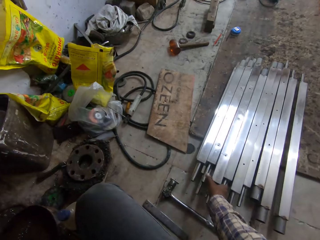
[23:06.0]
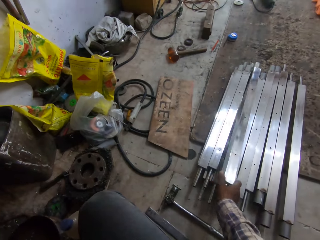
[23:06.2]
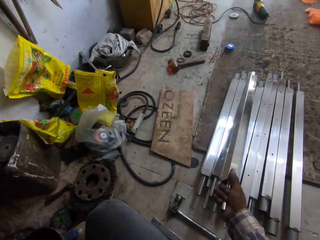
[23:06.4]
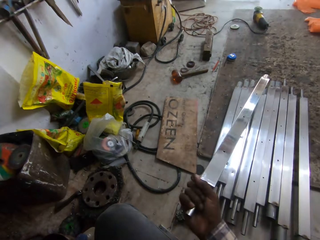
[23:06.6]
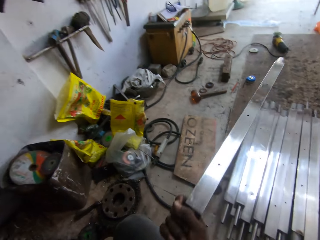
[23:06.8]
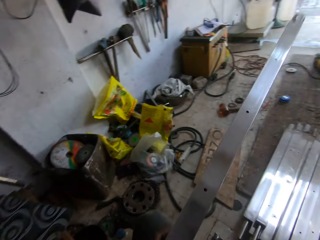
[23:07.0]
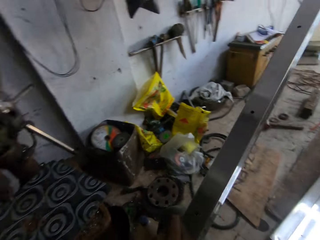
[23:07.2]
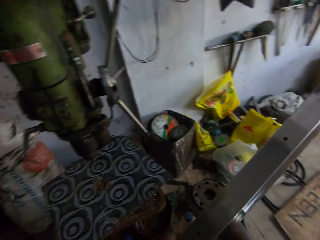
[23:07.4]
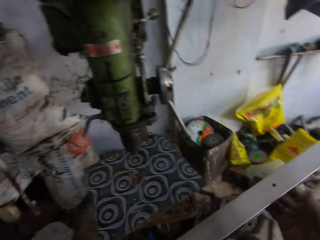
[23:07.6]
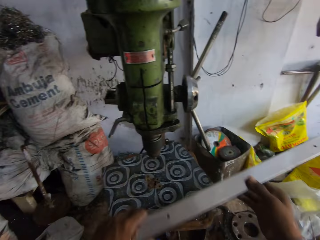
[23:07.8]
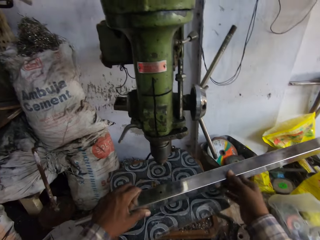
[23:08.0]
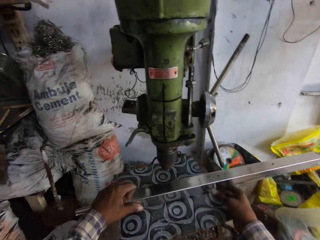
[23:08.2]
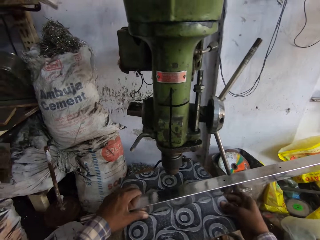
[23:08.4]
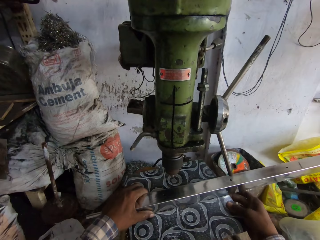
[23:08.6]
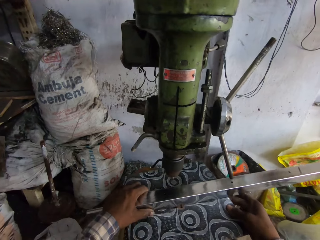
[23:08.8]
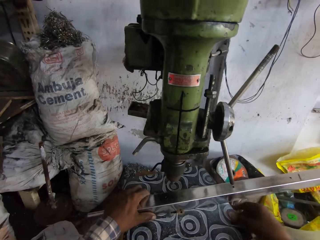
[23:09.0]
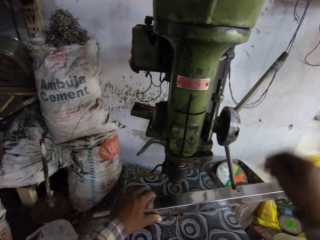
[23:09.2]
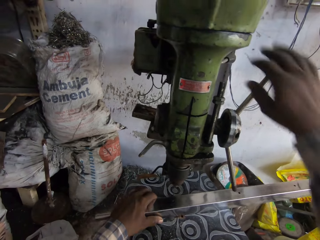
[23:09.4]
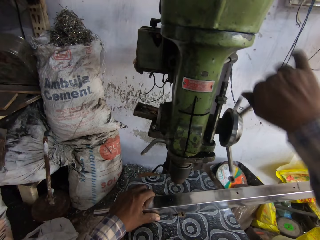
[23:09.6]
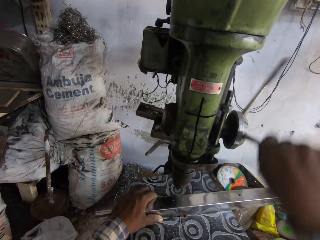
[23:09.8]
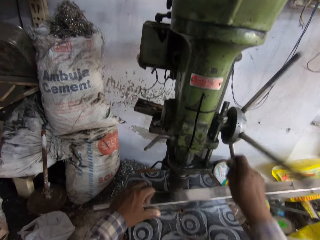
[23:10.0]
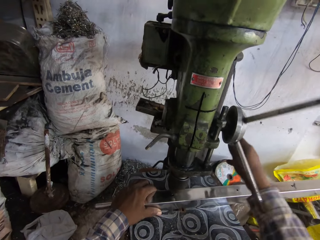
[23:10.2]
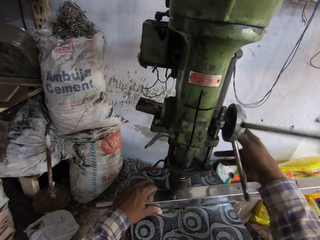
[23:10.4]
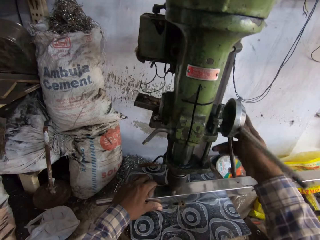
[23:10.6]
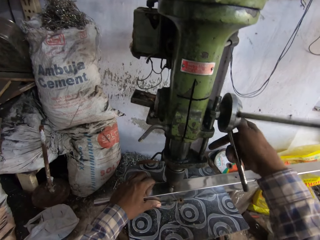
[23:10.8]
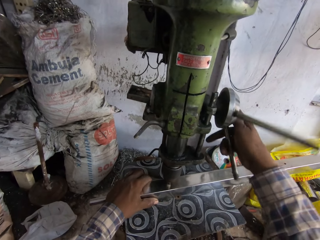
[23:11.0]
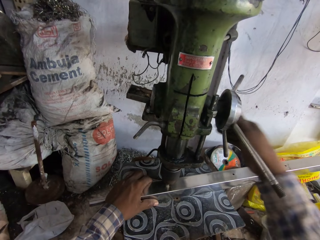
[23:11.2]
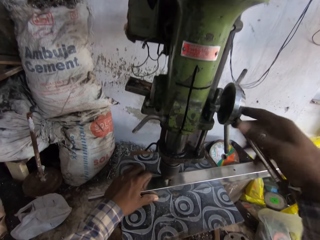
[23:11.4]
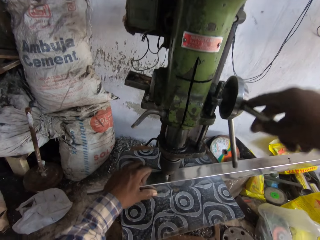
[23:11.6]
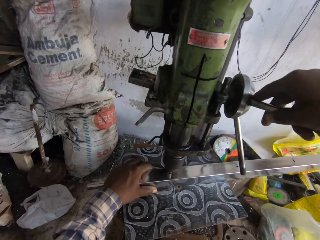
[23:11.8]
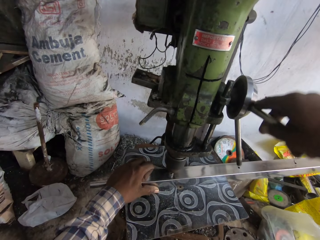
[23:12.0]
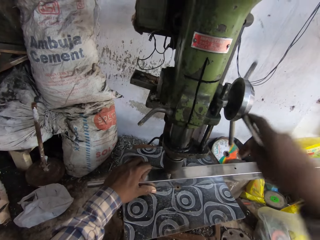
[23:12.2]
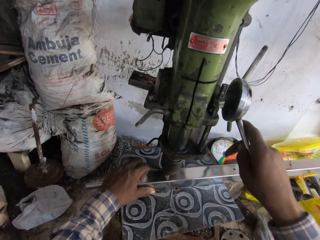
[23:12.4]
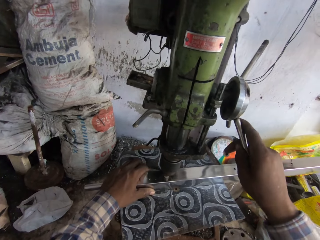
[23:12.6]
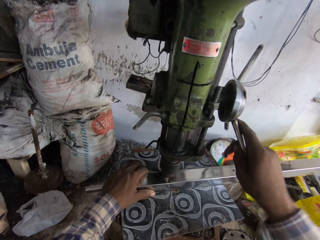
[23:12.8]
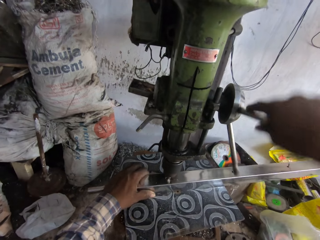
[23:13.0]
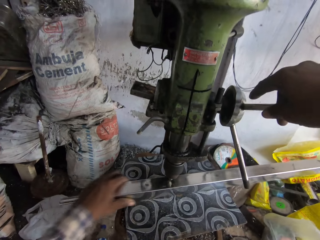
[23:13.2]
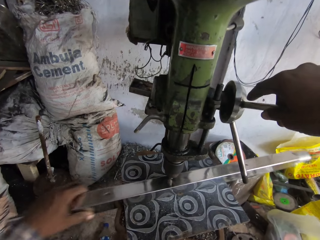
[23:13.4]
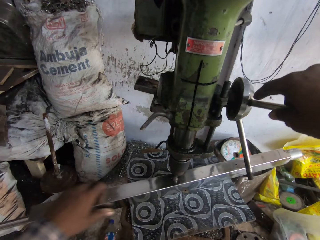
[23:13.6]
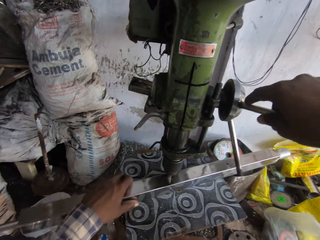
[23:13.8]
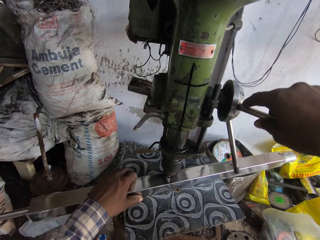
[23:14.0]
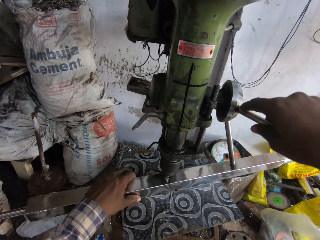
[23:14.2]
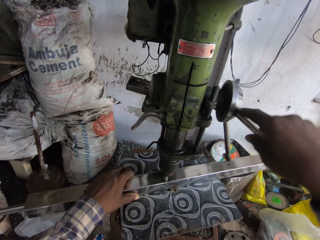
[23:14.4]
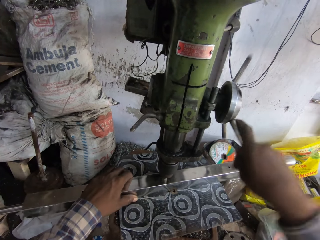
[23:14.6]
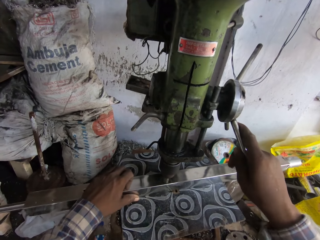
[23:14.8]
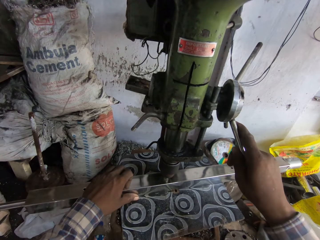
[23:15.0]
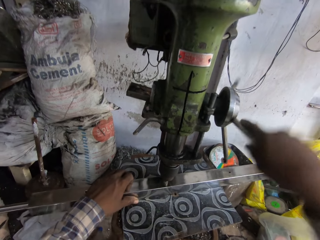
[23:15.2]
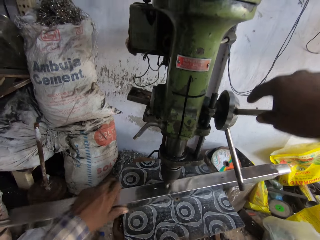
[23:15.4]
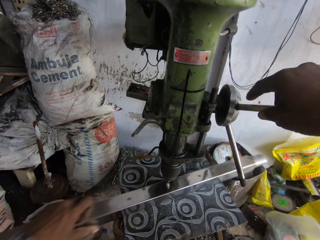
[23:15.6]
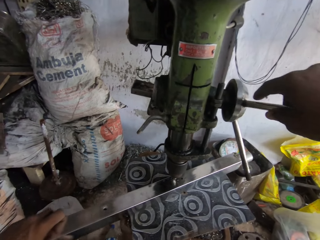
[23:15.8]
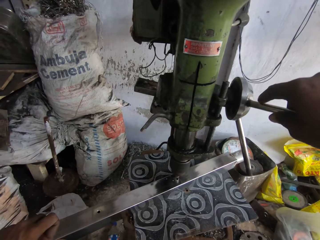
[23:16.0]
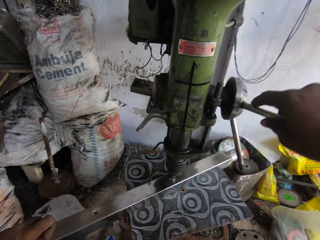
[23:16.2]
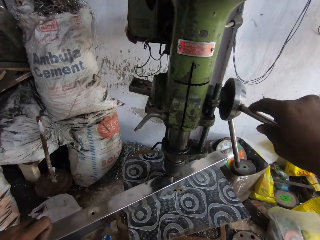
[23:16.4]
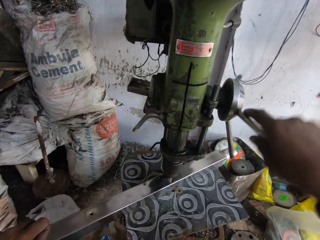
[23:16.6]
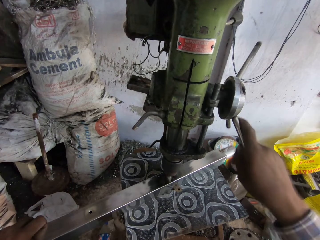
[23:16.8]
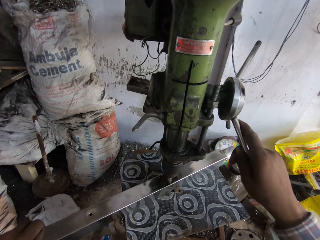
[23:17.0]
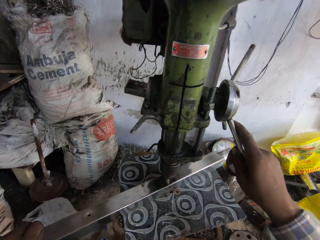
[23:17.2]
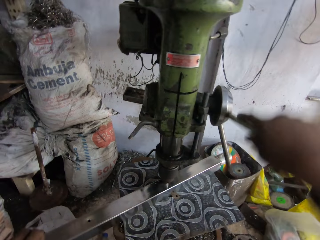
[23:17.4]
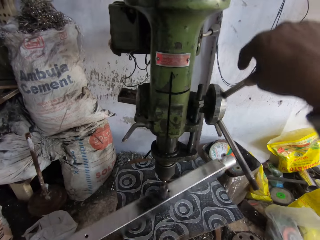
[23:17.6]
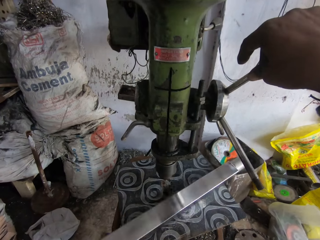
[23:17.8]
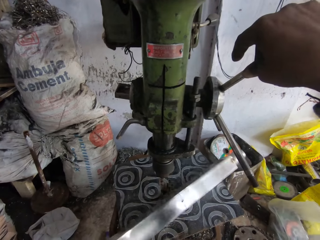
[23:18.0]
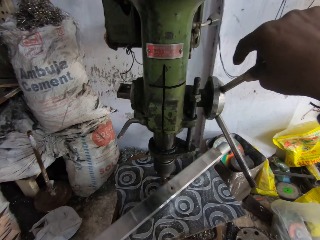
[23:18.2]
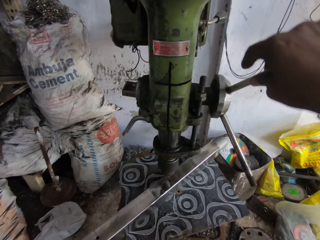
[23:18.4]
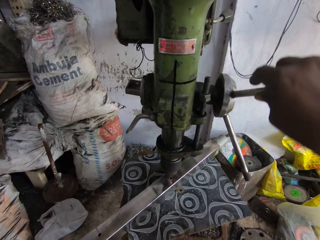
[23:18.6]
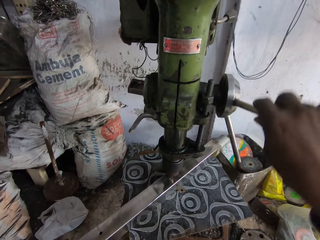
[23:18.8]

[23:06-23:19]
The camera wearer picks up a mild steel box from the pile of mild steel boxes on the floor with his right hand. He places the mild steel box on the work table with both hands. He holds the mild steel box with his left hand. He operates the bench drilling machine with his right hand. He drills a hole in the mild steel box with the bench drilling machine in his right hand. He moves the mild steel box on the work table with his left hand. He drills a hole in the mild steel box with the bench drilling machine in his right hand. He moves the mild steel box on the work table with his left hand. He drills a hole in the mild steel box with the bench drilling machine in his right hand. He flips the mild steel box on the work table with his left hand.

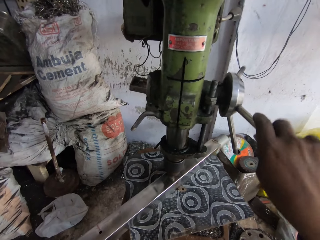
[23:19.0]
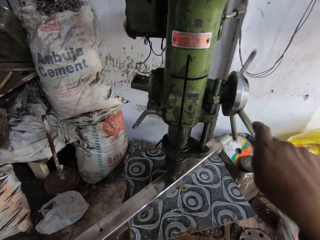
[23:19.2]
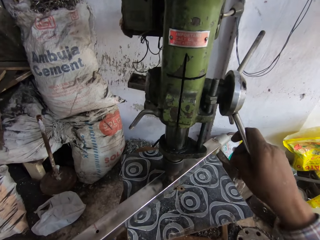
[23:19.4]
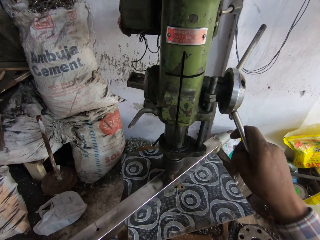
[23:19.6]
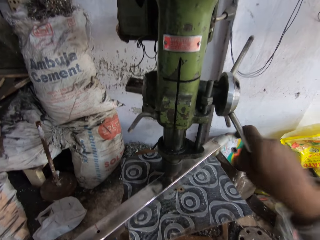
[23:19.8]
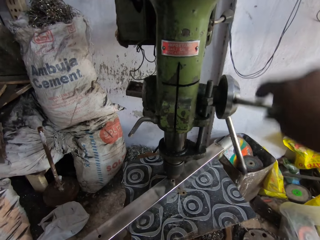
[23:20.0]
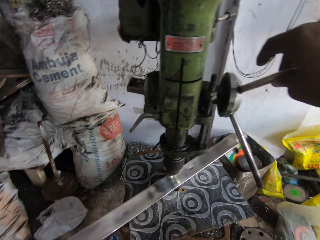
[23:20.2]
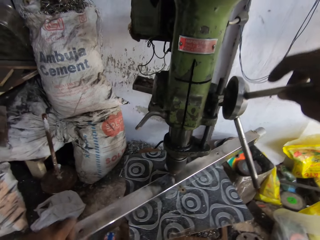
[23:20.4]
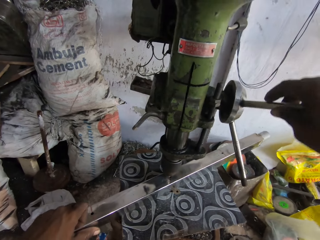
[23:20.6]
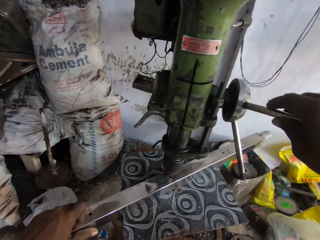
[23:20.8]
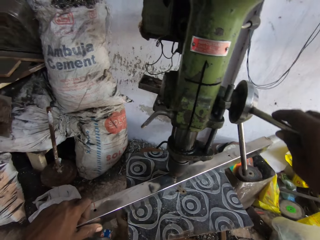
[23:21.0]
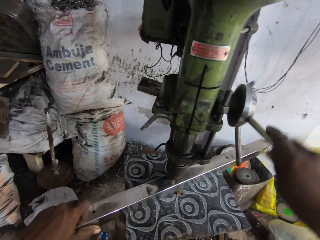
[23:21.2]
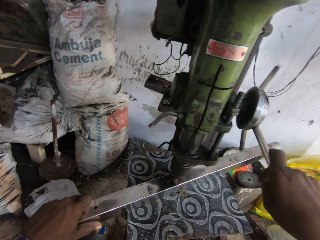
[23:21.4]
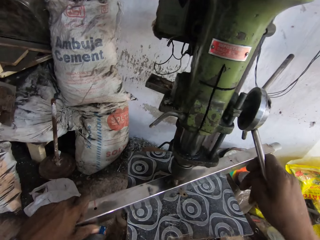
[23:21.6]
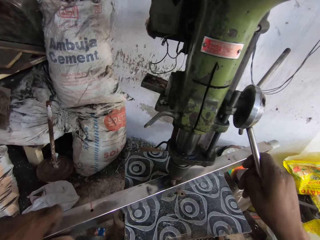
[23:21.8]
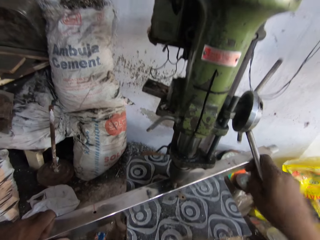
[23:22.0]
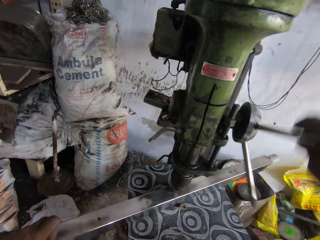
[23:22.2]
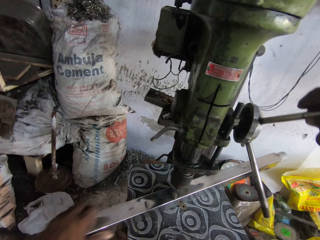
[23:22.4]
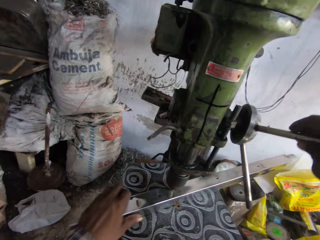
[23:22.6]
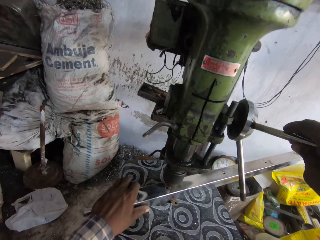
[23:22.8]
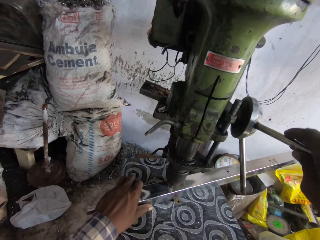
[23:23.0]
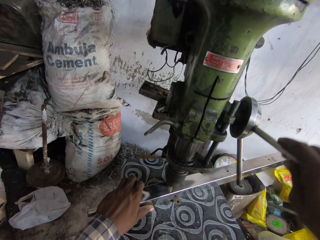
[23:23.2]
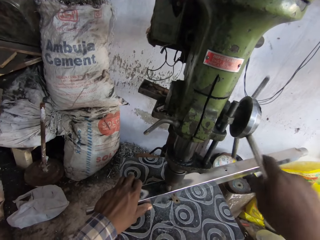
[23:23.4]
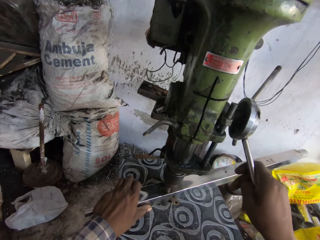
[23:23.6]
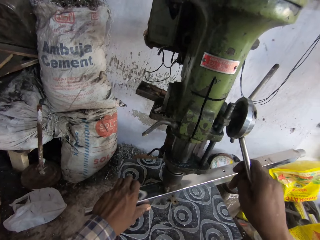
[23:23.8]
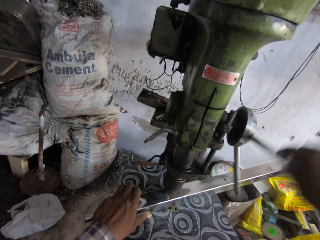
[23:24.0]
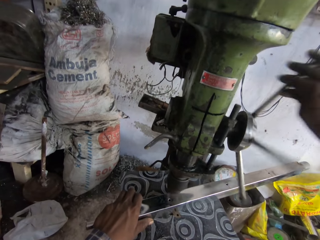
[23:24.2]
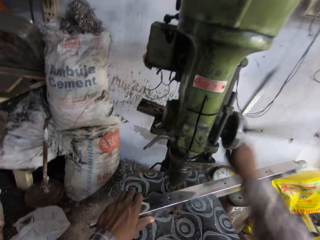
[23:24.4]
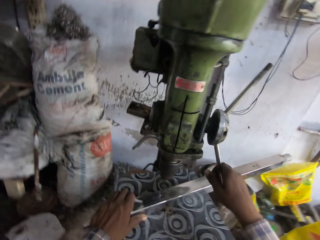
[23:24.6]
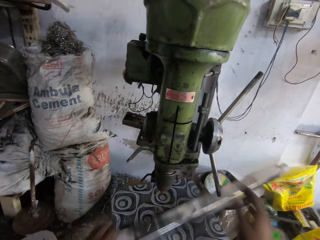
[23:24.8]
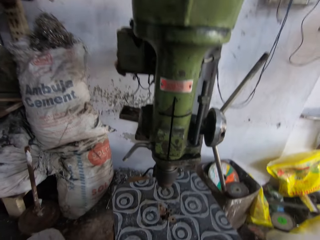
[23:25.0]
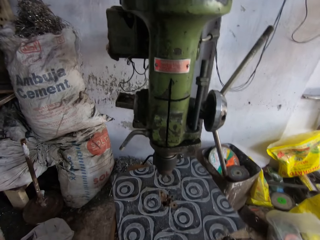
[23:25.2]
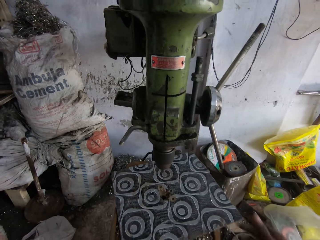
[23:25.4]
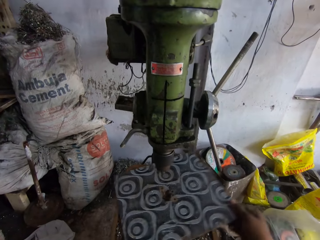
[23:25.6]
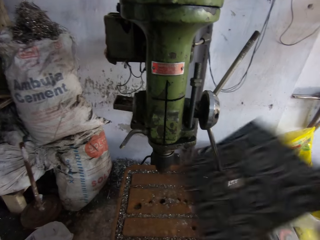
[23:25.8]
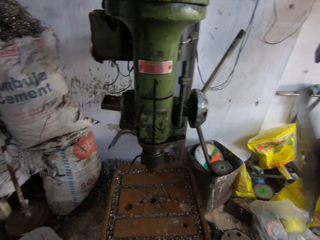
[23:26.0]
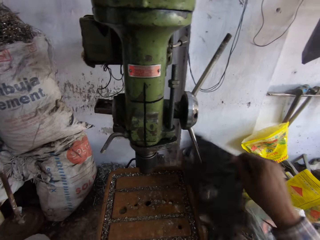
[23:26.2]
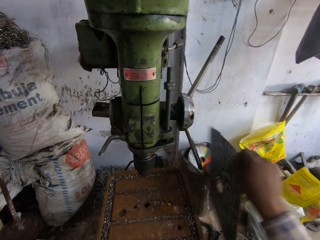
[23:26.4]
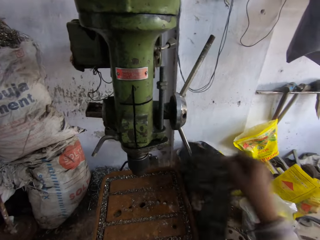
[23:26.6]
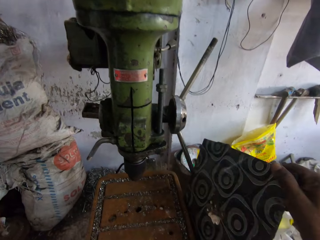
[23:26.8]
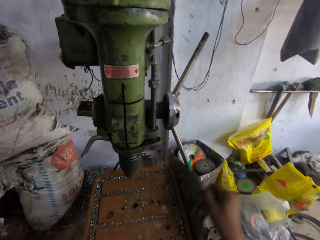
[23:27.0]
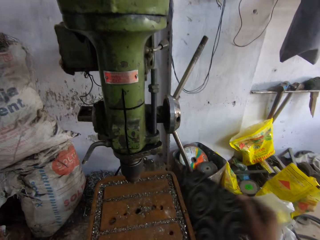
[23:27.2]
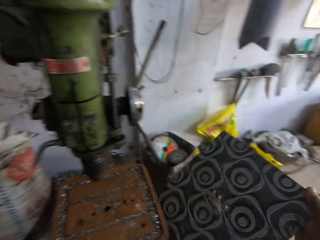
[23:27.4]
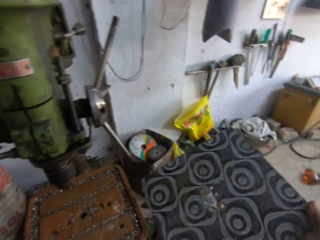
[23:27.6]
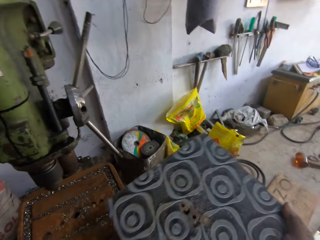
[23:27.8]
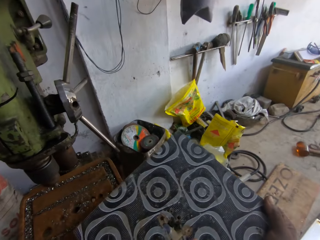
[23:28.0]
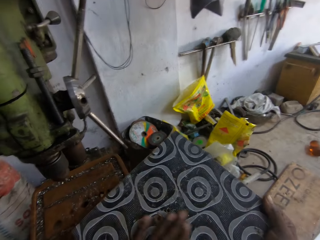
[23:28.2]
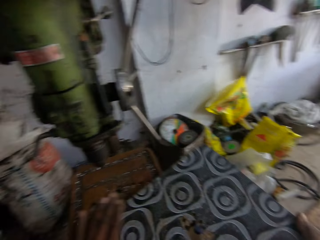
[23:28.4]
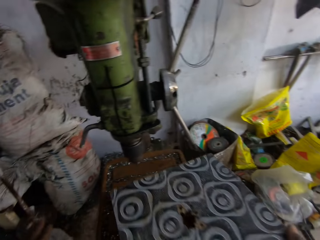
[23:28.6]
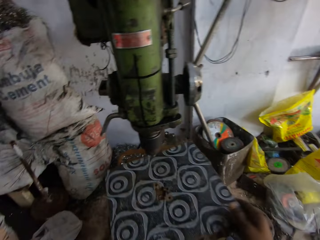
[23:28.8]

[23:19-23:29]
The camera wearer drills a hole in the mild steel box with the bench drilling machine in his right hand. He moves the mild steel box on the work table with his left hand. He drills a hole in the mild steel box with the bench drilling machine in his right hand. He moves the mild steel box on the work table with his left hand. He drills a hole in the mild steel box with the bench drilling machine in his right hand. He lifts the mild steel box from the work table with his left hand. He picks up the cover or base of the work table from the bench drilling machine with his right hand. He hits the cover of the work table on the bench drilling machine with his right hand. He shakes the base. He wipes the surface of the work table cover with his left hand.
